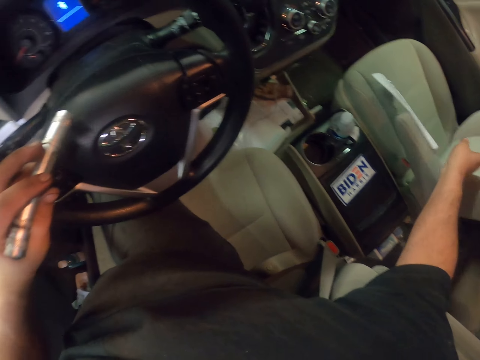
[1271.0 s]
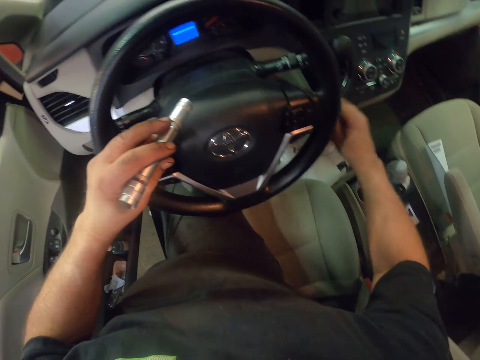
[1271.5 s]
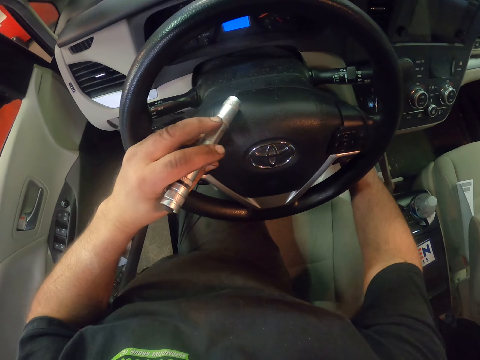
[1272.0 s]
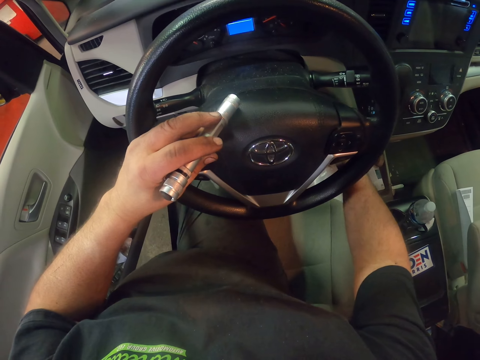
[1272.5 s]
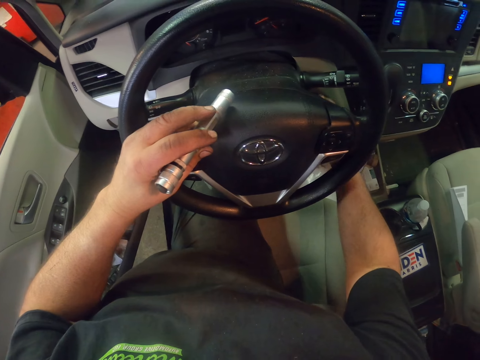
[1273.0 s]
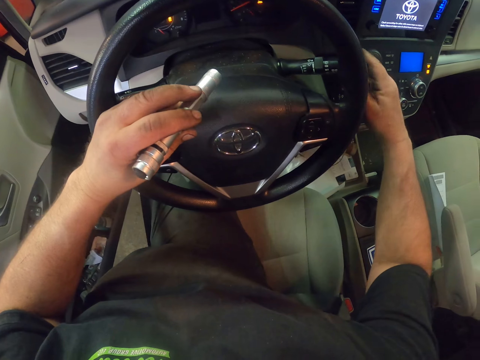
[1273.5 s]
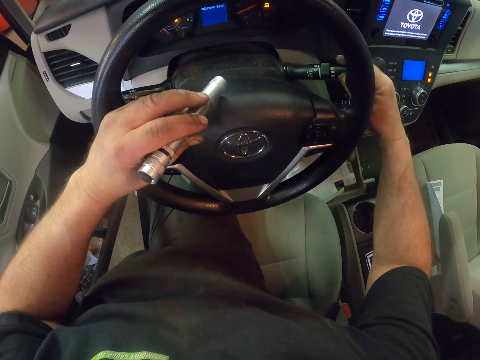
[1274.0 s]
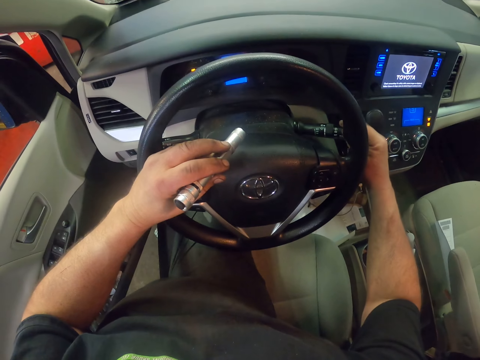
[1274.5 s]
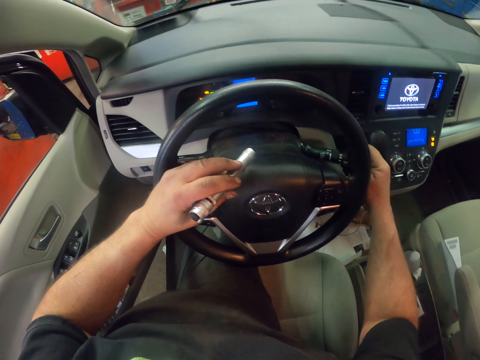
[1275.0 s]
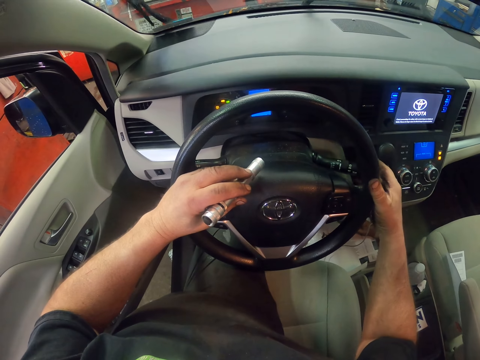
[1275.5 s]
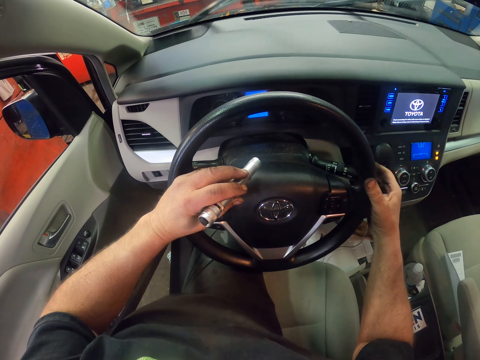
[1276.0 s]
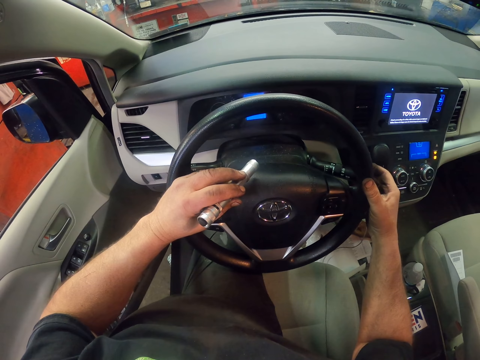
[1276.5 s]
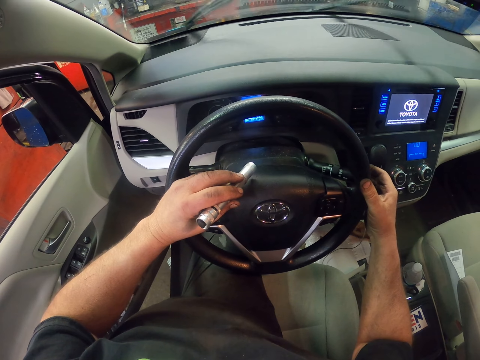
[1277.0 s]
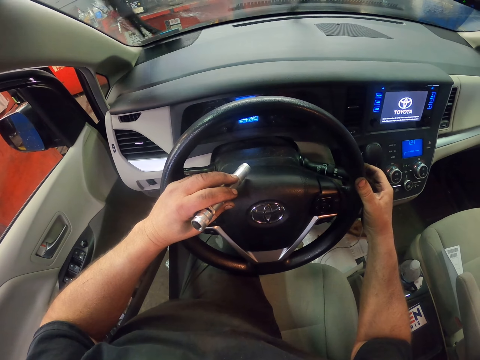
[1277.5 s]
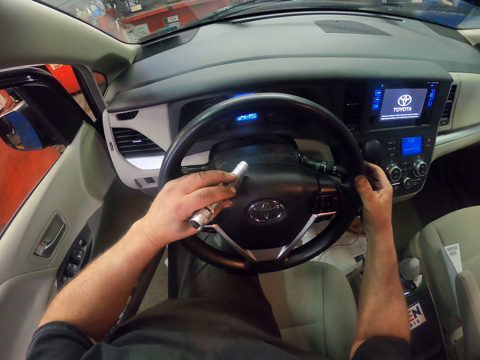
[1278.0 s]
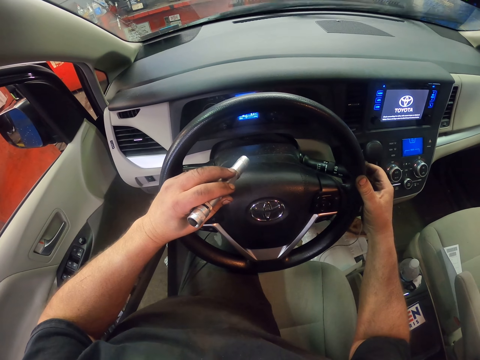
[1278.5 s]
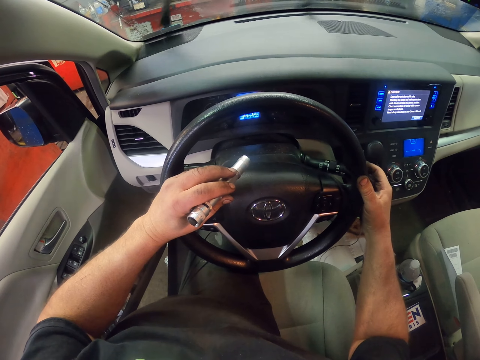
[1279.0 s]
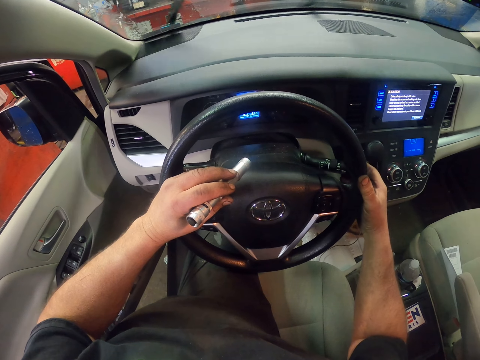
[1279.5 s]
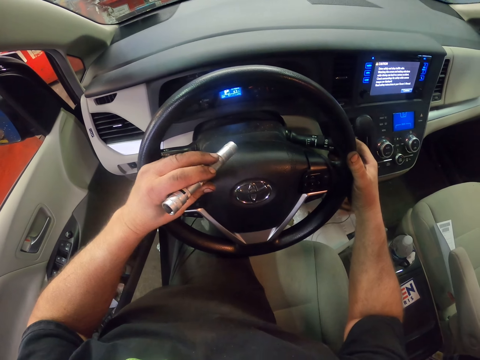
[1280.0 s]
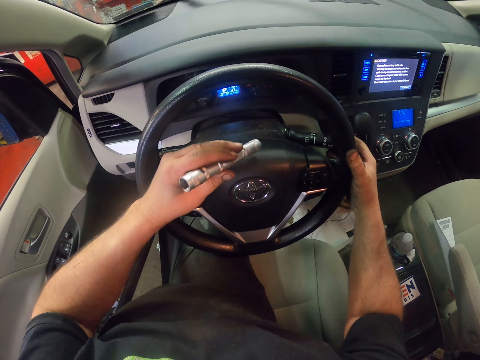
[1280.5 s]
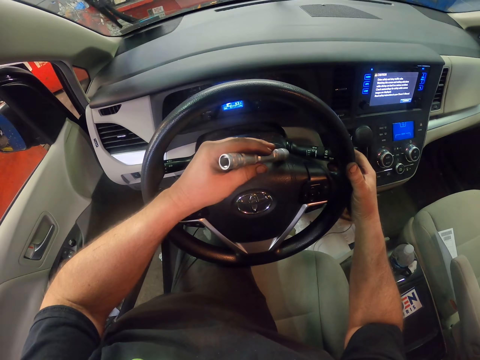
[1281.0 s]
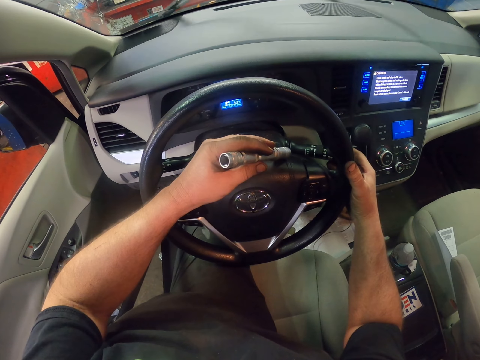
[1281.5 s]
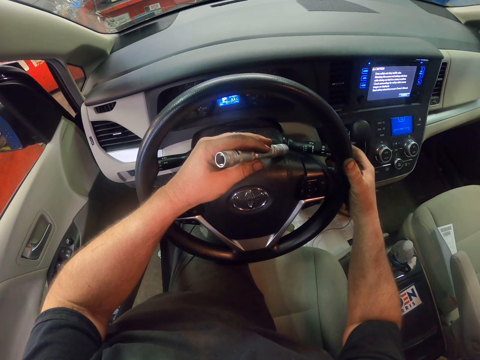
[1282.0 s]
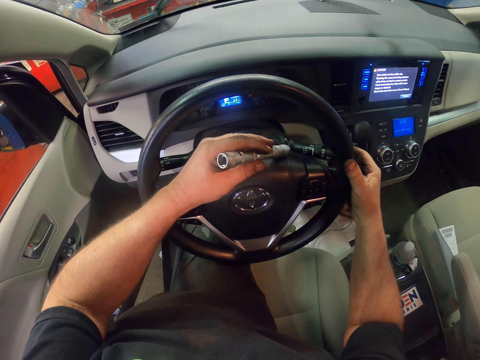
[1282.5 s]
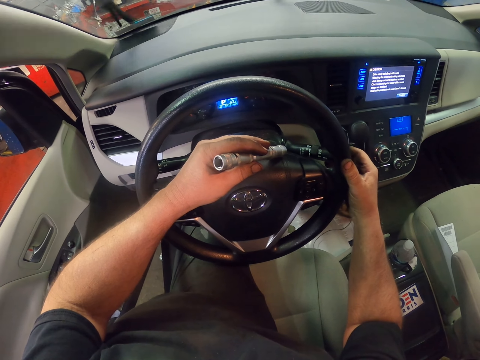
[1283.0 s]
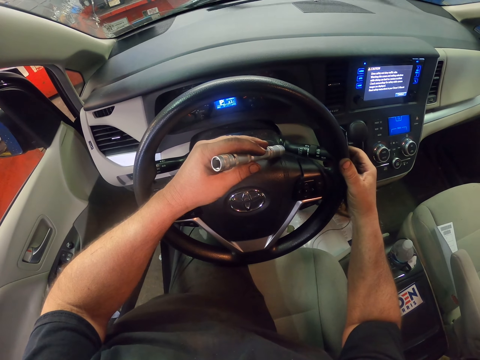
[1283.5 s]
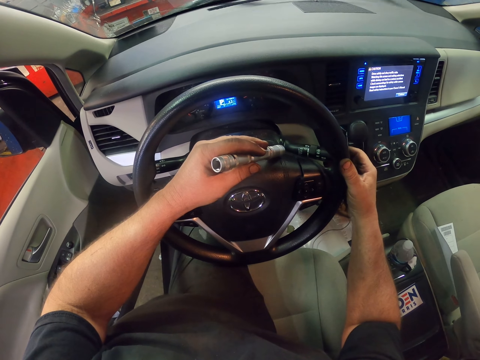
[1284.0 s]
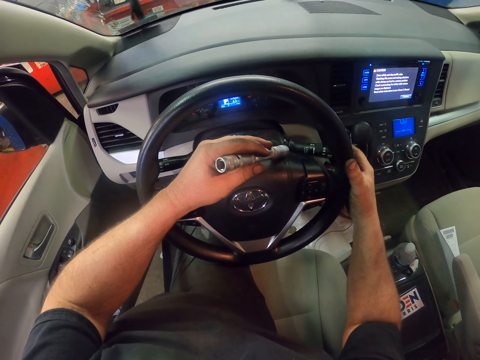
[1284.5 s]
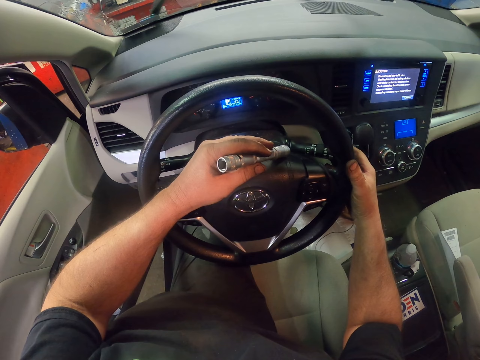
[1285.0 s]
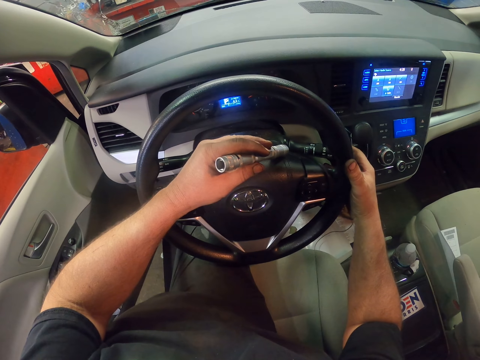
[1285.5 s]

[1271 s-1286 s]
The camera wearer throws the paper on the car seat. They start the engine. They turn something on. They switch on the wiper. They hold the windshield wiper switch.

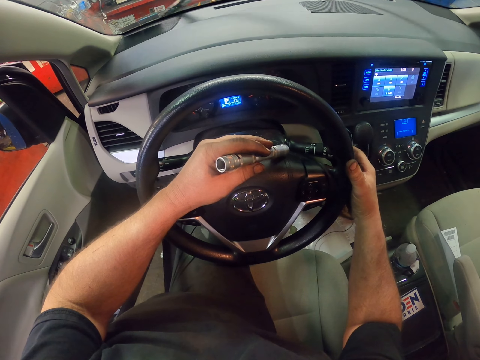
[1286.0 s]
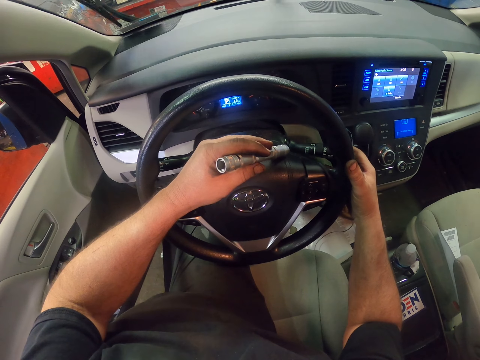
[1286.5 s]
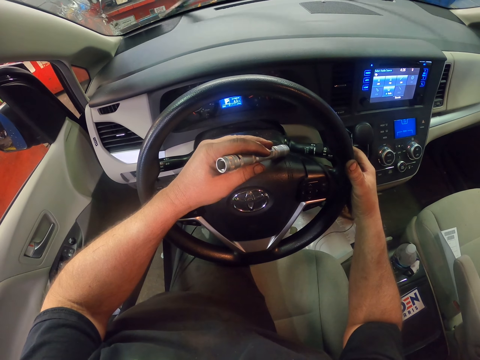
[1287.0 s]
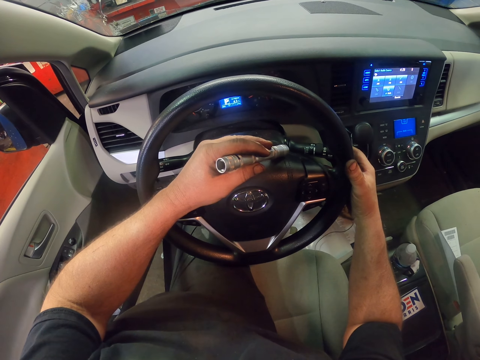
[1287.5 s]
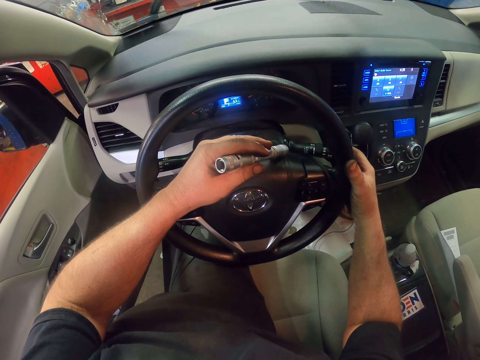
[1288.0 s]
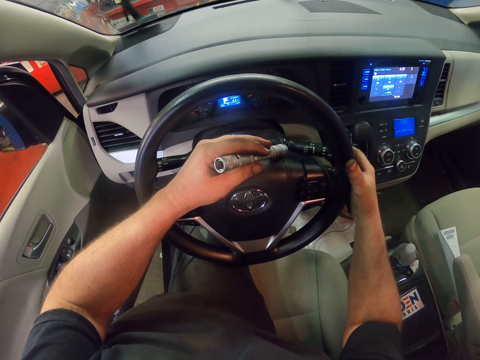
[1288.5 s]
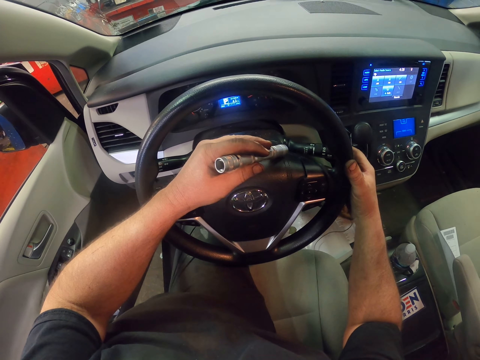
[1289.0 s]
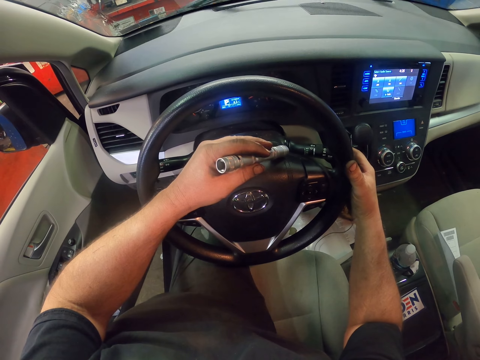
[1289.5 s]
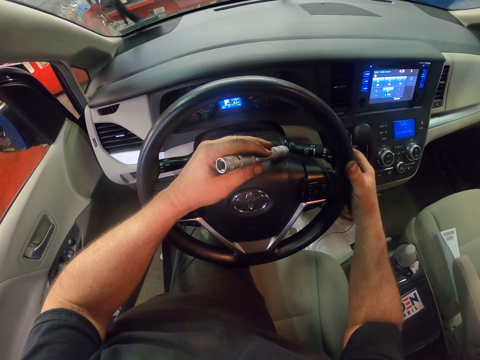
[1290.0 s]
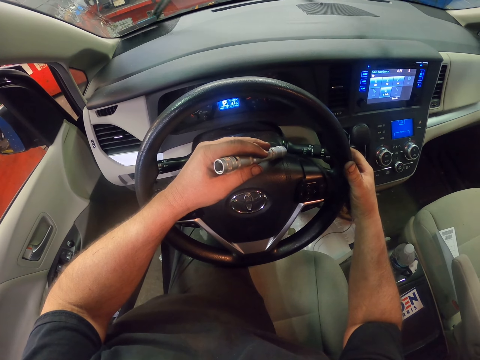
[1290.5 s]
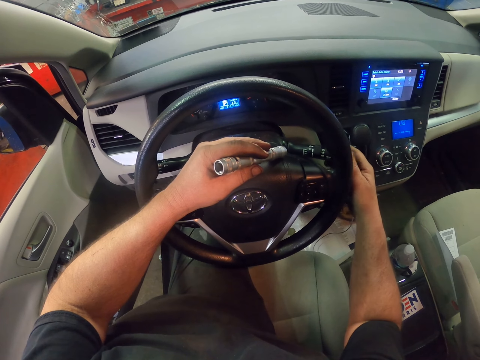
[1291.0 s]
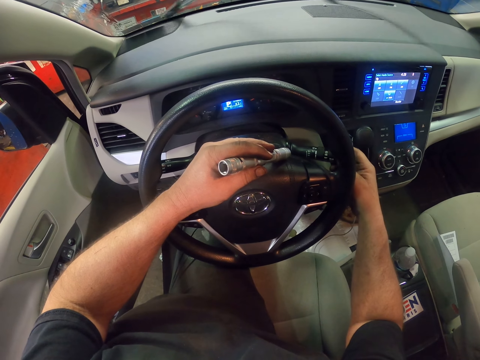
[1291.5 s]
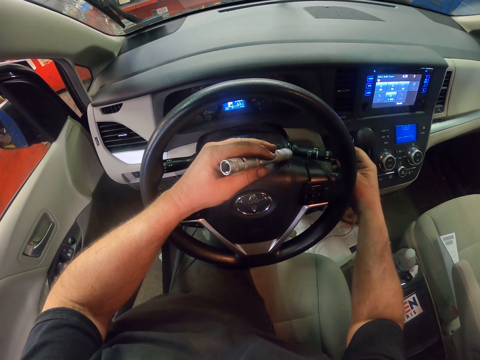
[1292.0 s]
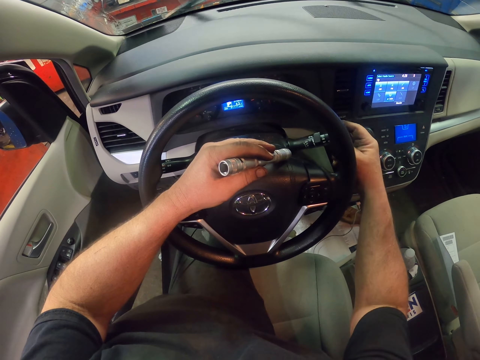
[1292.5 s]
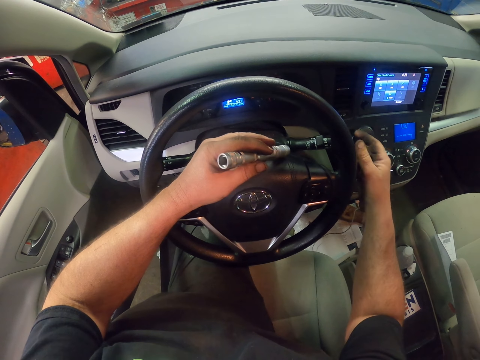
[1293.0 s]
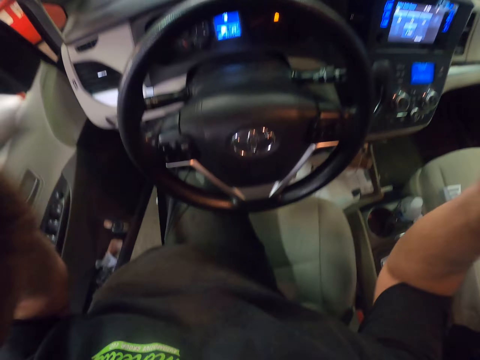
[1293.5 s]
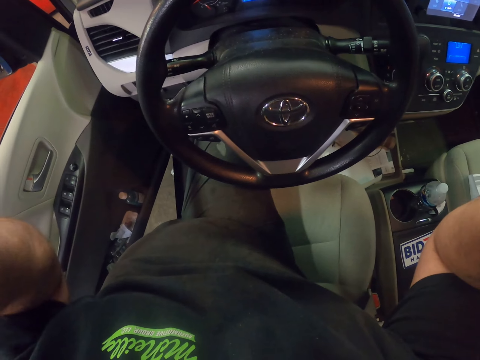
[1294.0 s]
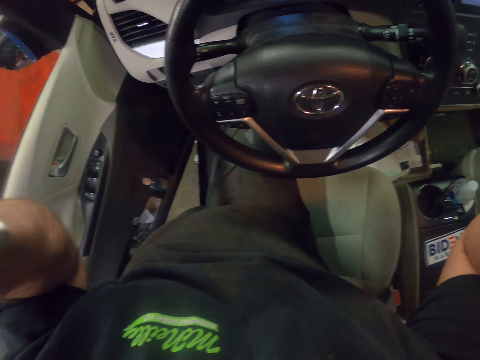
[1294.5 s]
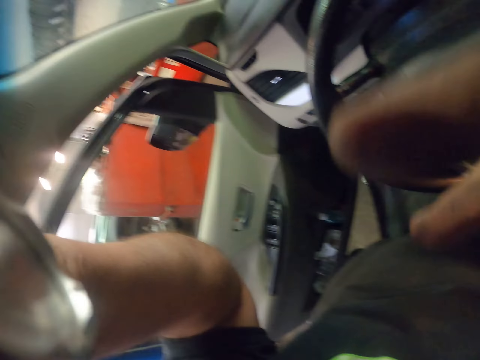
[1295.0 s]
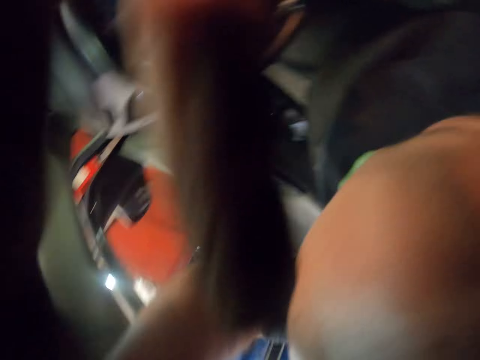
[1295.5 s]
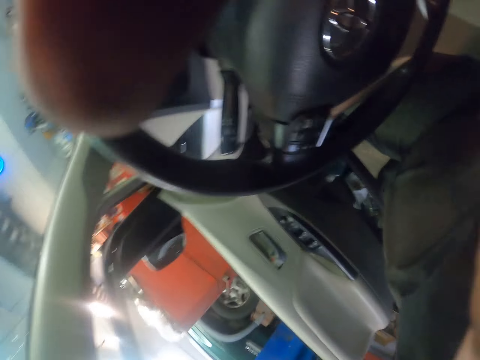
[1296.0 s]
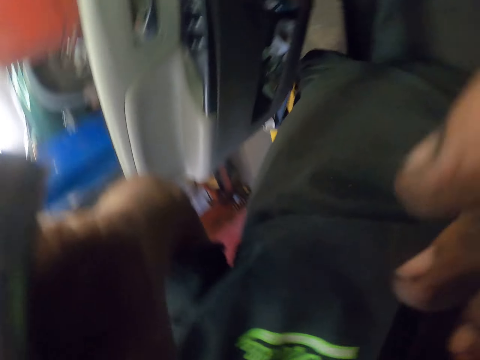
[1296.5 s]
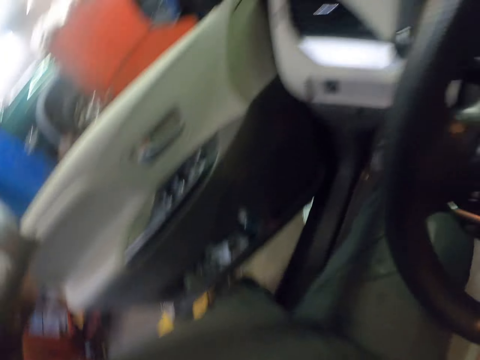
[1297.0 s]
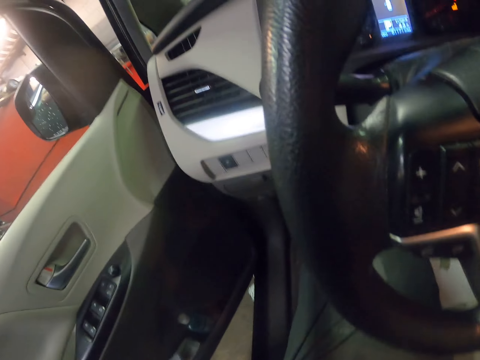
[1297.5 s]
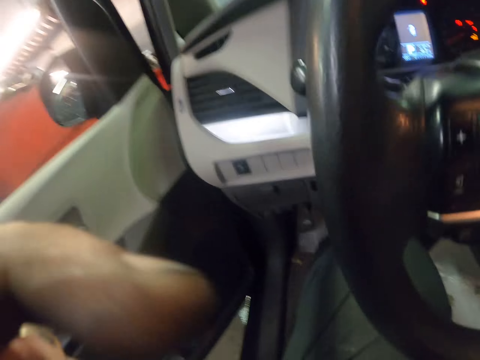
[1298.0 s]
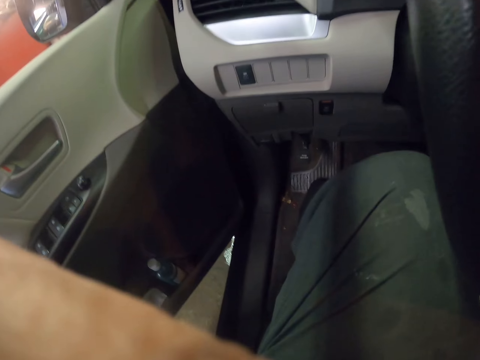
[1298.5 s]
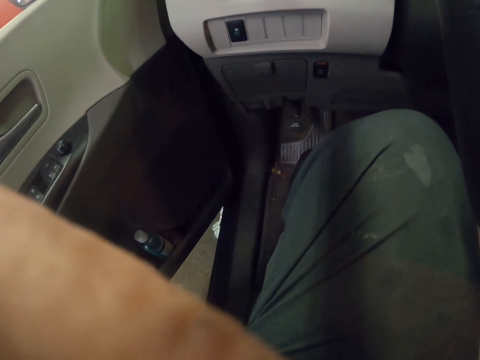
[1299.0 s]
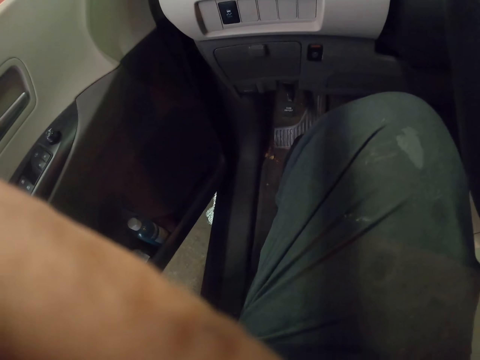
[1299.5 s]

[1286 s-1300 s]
The camera wearer switches off the wiper. They turn the windshield wiper switch. They hold the camera. They touch the camera. They remove the camera. They adjust the camera.
